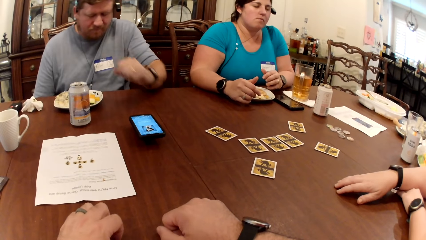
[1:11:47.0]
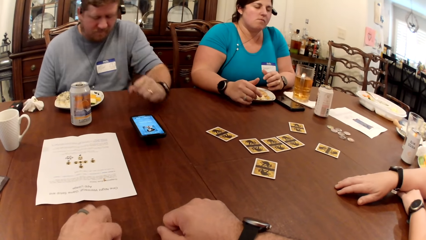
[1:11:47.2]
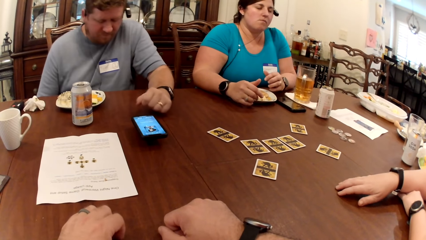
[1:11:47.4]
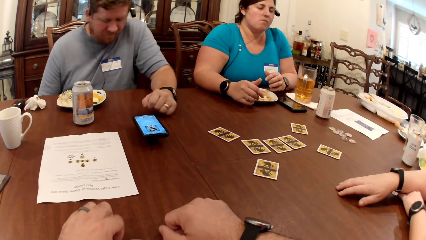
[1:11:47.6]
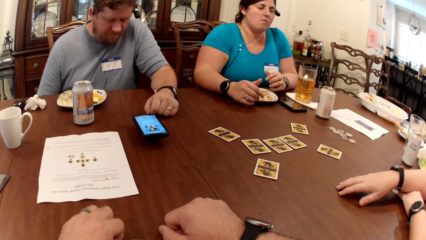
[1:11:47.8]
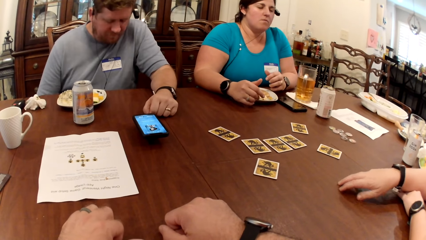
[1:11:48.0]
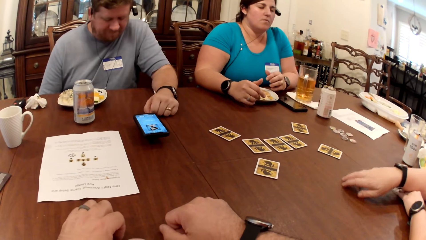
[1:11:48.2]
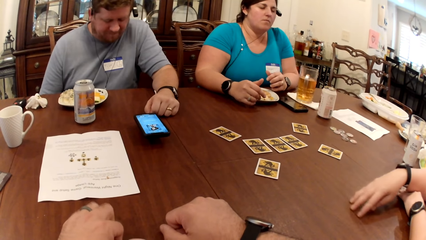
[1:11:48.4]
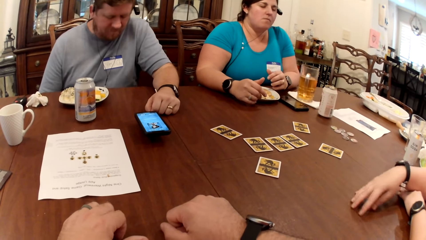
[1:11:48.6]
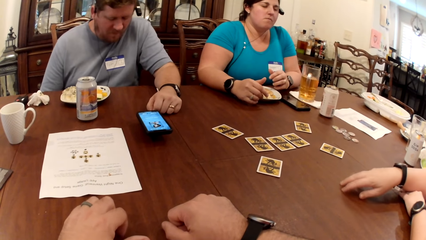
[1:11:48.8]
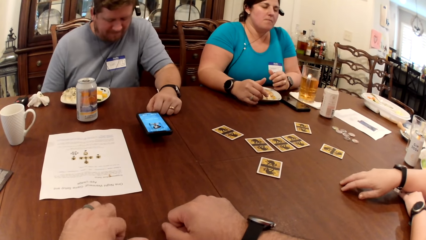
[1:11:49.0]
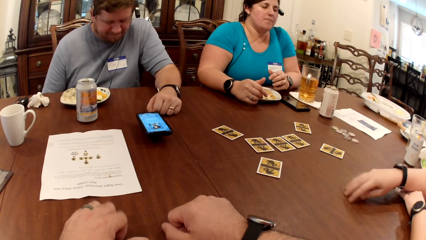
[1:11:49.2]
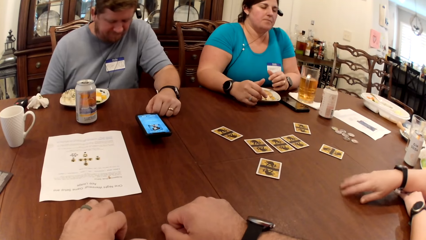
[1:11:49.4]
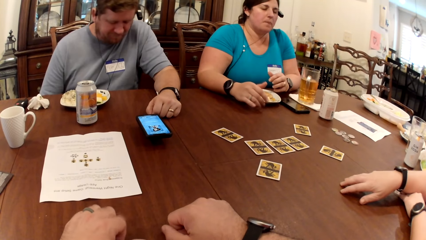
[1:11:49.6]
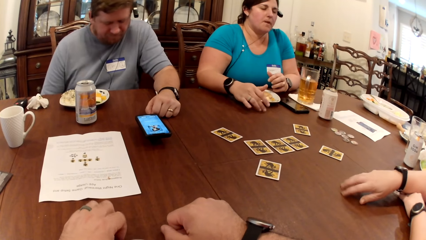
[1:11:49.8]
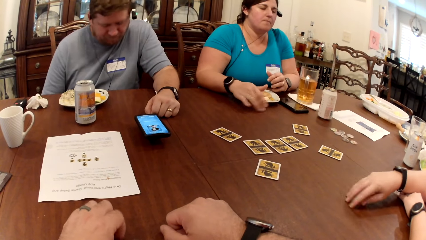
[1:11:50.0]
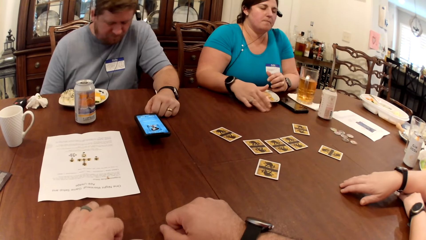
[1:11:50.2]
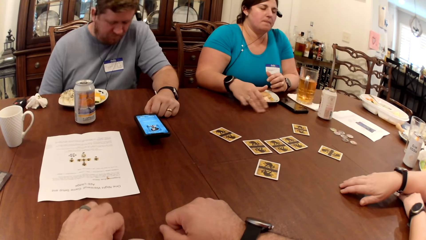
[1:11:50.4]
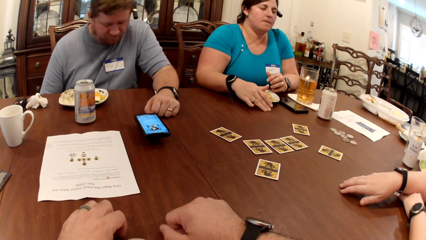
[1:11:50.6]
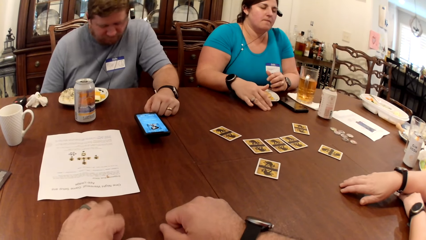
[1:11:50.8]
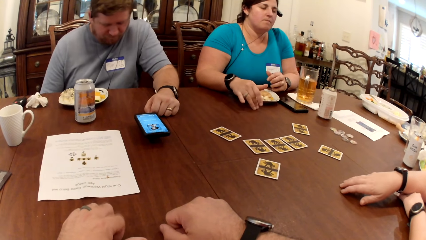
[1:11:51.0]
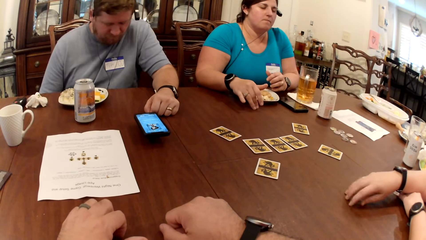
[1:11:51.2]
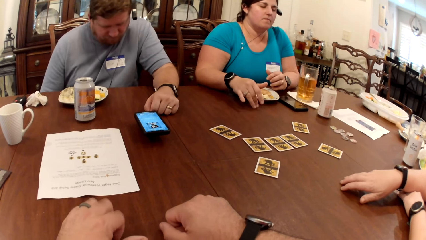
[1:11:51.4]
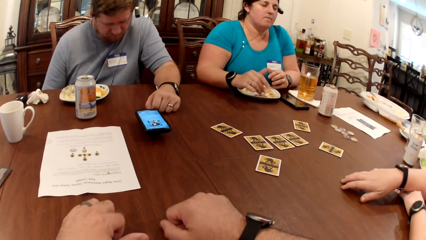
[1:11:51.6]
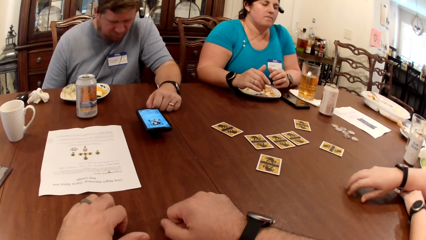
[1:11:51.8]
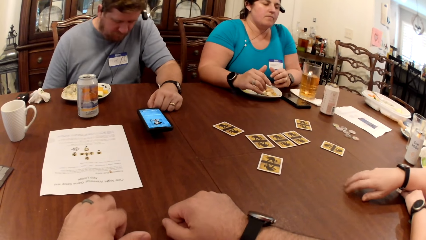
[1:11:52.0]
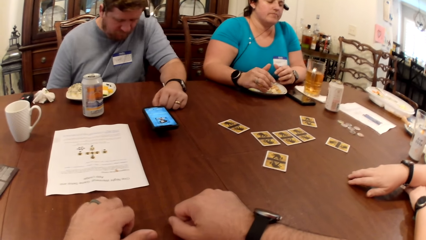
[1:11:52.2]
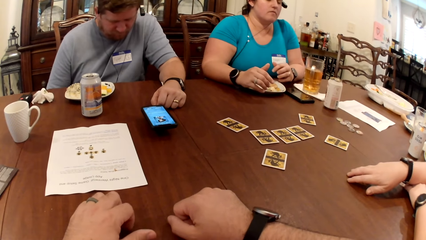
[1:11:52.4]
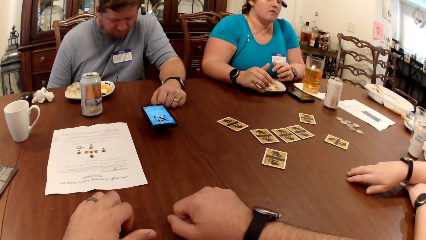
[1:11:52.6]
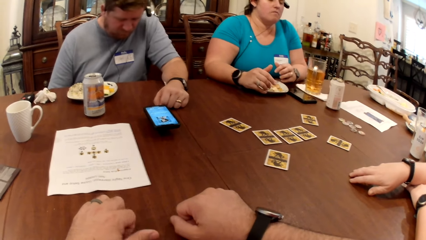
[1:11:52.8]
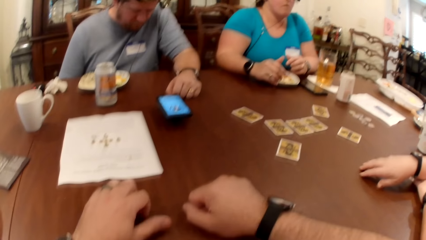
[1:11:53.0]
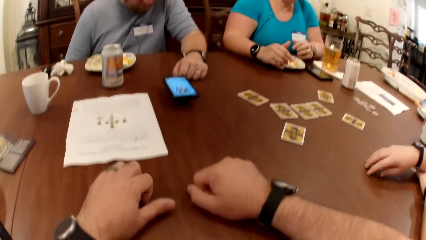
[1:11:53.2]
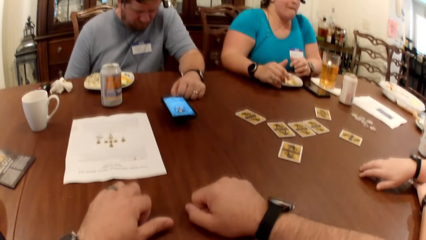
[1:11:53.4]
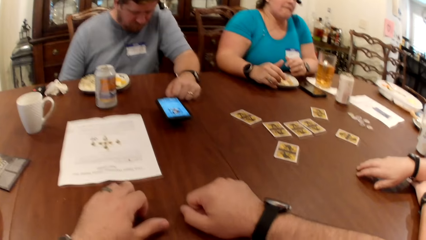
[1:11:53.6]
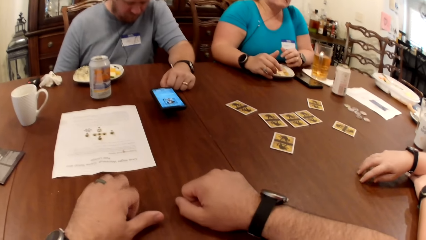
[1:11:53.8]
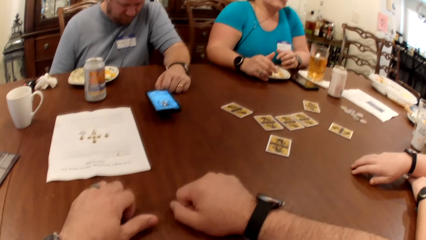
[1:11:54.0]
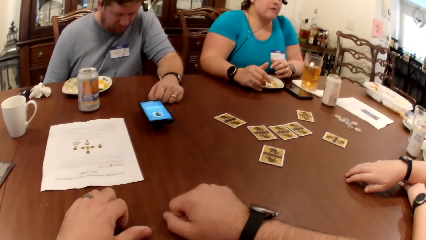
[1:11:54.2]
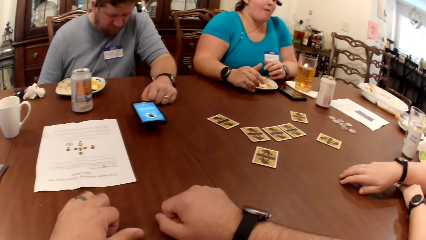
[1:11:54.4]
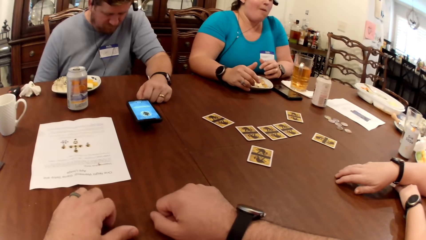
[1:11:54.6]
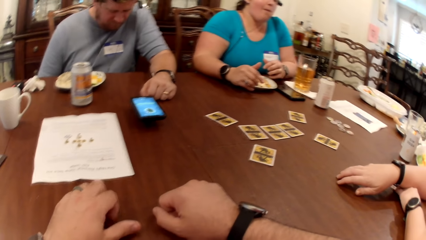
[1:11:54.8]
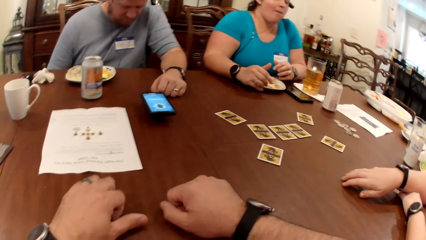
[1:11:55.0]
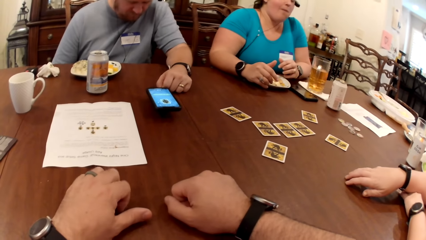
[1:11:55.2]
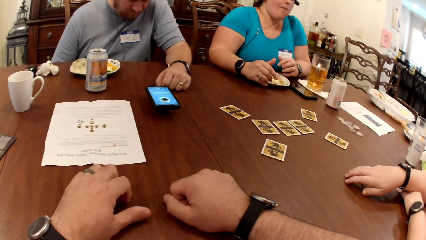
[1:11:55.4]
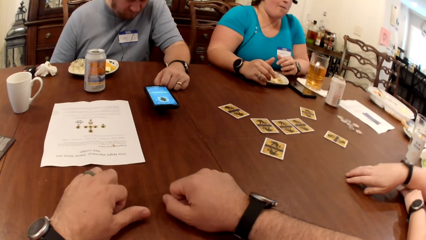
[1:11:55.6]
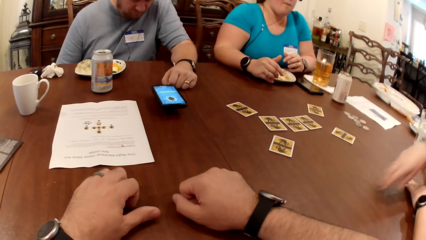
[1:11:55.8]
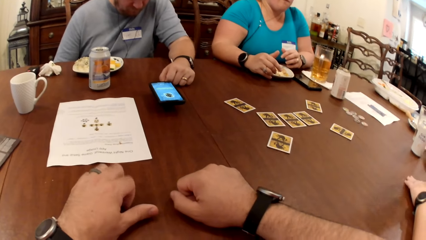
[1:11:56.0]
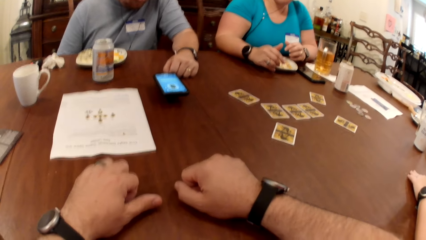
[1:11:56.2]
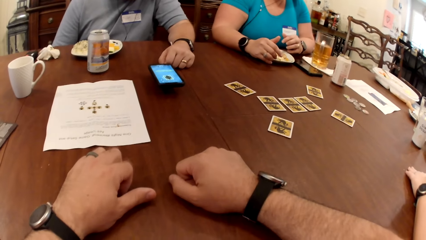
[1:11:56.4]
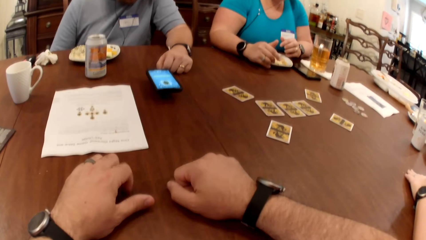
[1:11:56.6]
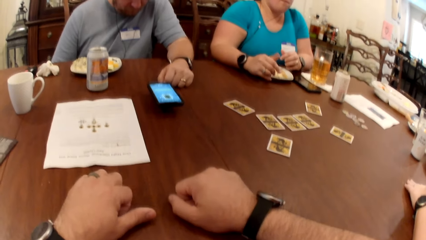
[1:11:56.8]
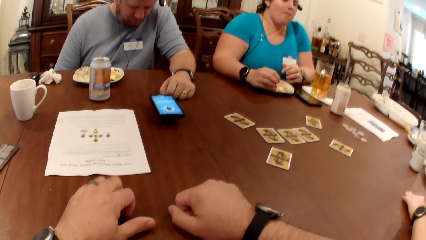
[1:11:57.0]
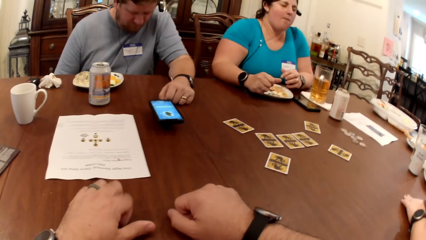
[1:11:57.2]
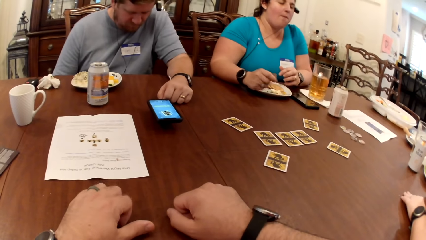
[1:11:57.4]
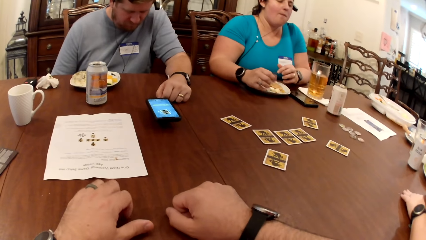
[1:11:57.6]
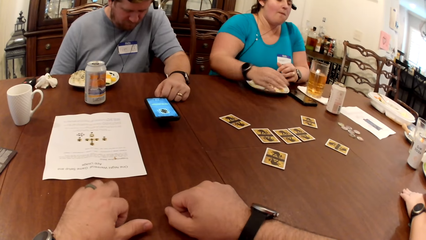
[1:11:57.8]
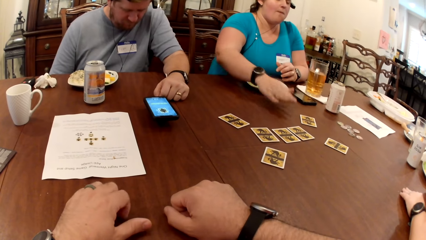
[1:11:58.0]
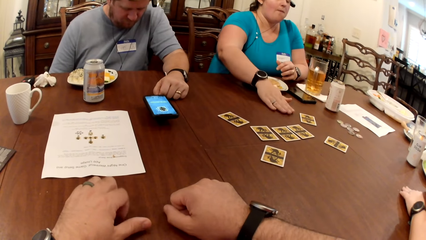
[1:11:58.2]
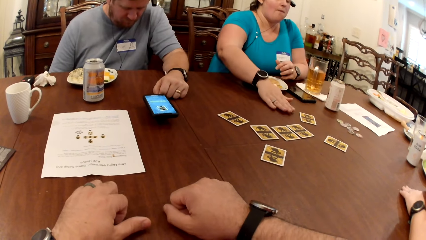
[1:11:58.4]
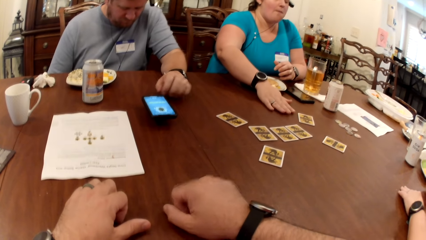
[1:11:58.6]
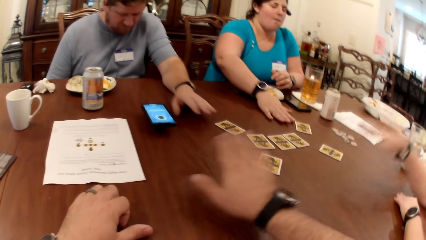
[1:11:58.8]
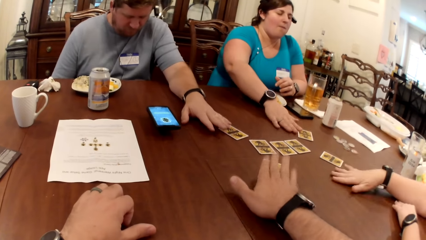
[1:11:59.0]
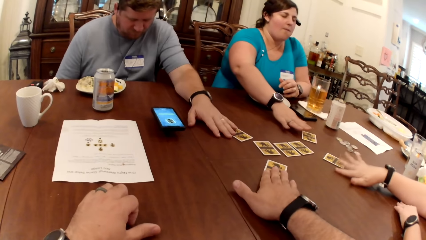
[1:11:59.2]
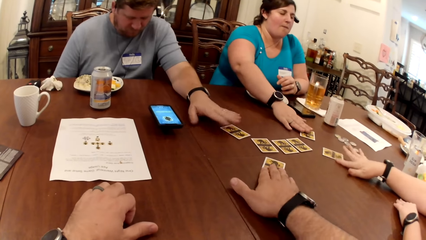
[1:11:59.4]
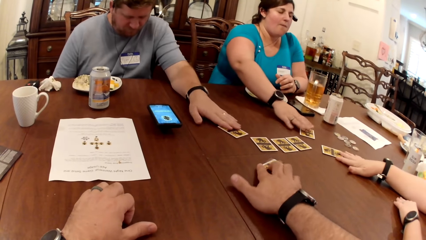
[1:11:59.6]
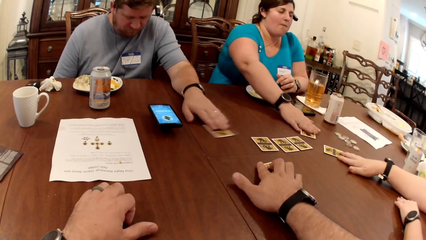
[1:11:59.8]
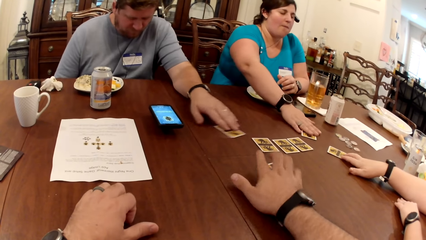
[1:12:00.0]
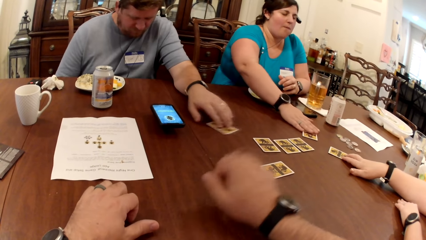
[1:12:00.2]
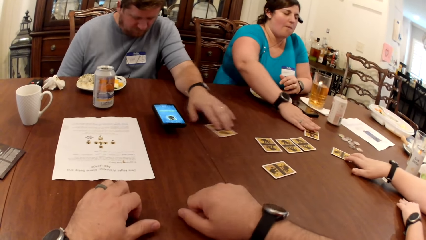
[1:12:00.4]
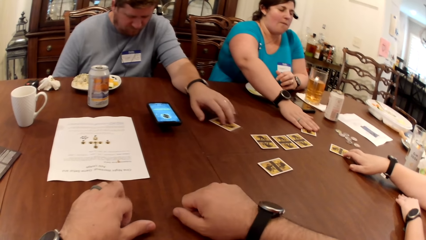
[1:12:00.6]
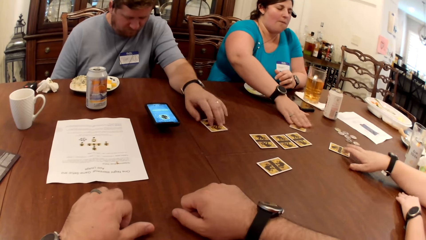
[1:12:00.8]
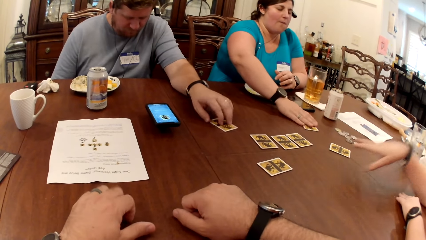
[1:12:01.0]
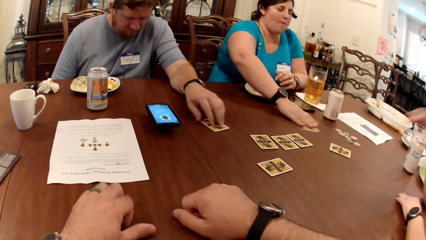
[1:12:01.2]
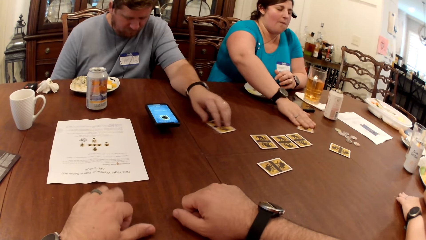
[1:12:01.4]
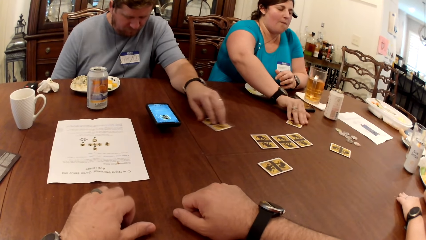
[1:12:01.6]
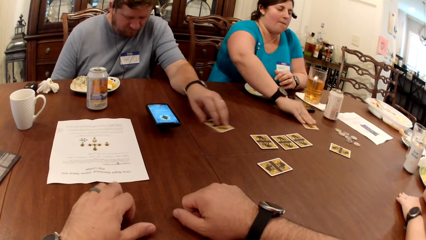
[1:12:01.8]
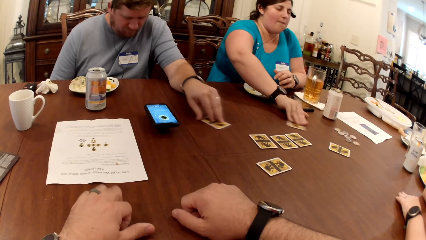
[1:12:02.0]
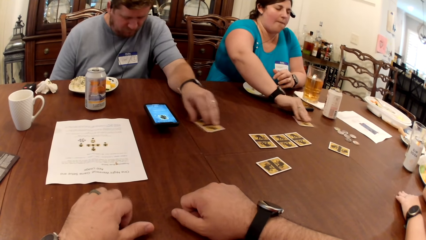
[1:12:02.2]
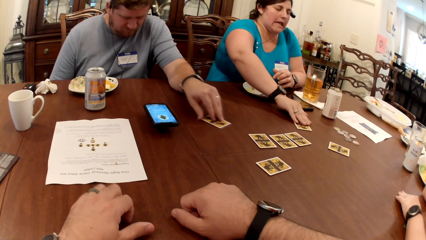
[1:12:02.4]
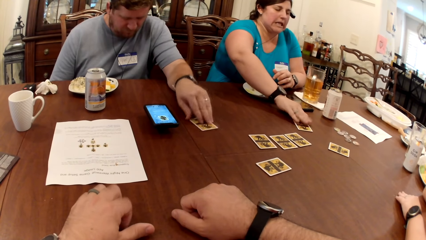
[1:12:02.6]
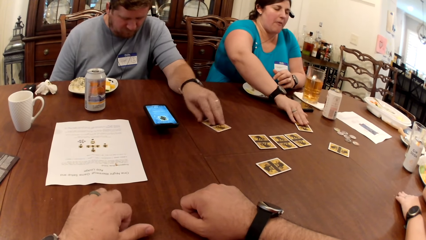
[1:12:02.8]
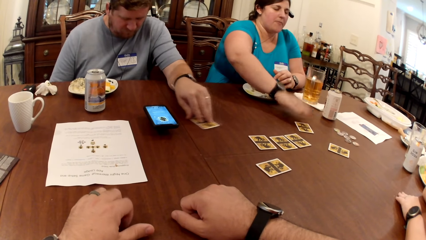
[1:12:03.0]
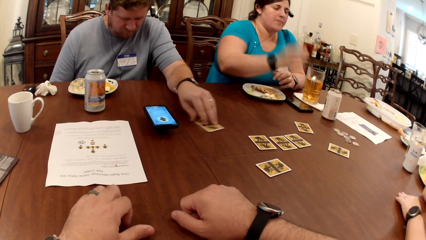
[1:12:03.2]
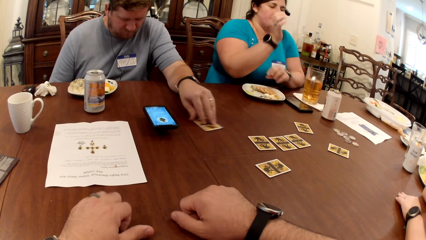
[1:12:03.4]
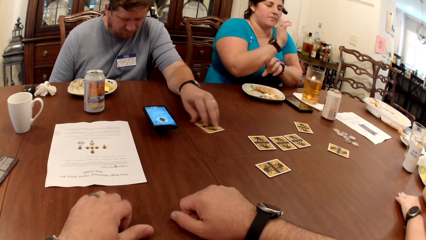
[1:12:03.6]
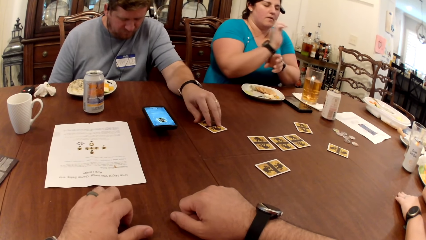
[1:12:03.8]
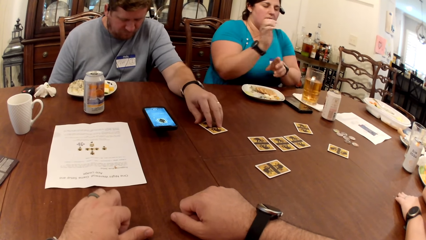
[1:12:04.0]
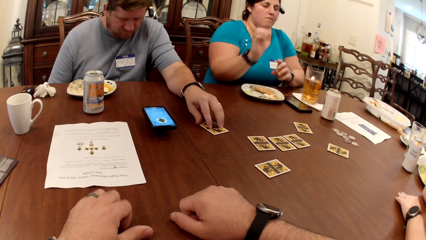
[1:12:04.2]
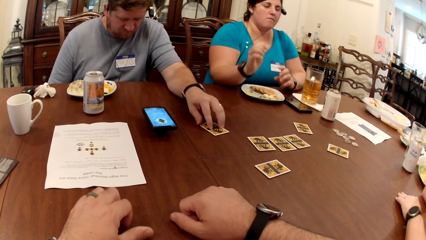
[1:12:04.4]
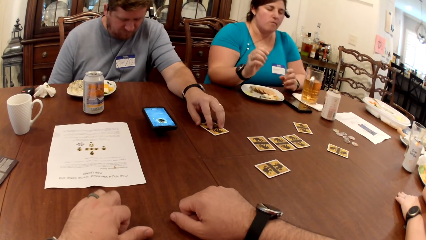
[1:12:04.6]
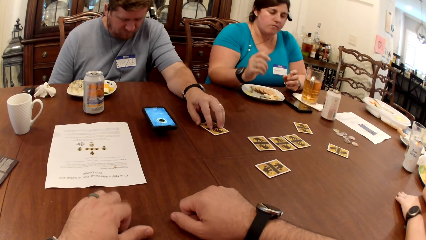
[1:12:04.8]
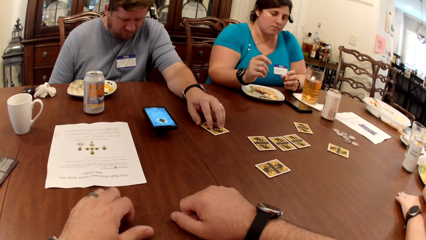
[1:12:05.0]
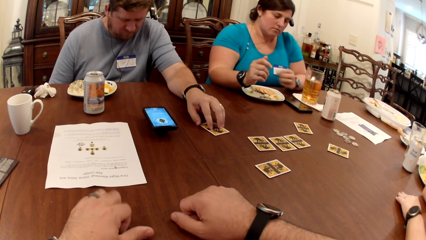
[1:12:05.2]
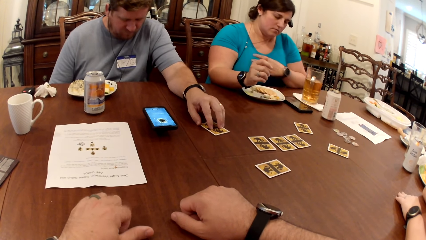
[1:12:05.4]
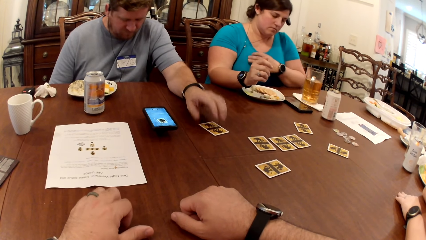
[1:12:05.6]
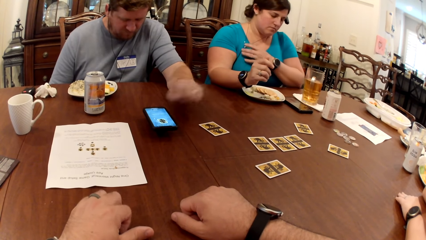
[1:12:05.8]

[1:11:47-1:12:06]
A woman rubs her right hand together. The woman moves a card on the table with her right hand. Another woman moves a card on the table with her right hand. The camera wearer moves a card on the table with his right hand. A man moves the card on the table with his left hand. The camera wearer picks a card. The man moves the card on the table. The first woman rubs her right hand with her left hand.
